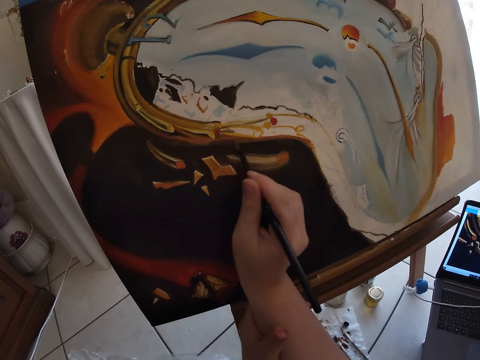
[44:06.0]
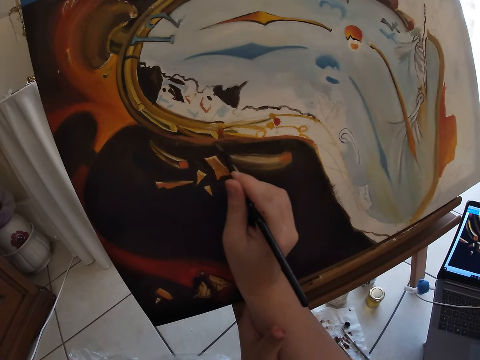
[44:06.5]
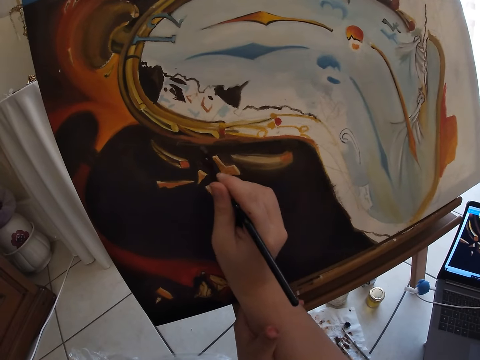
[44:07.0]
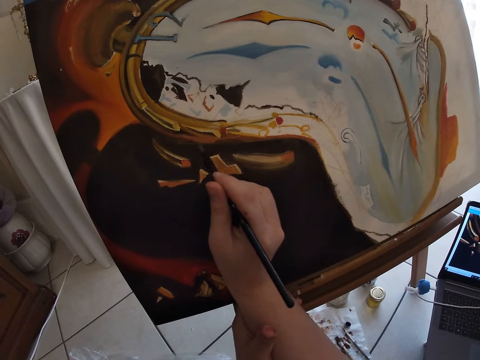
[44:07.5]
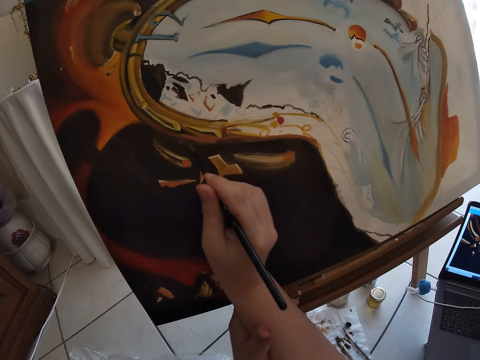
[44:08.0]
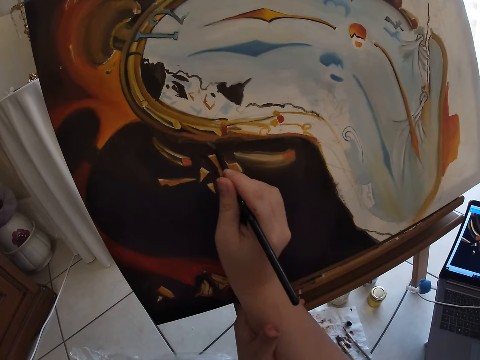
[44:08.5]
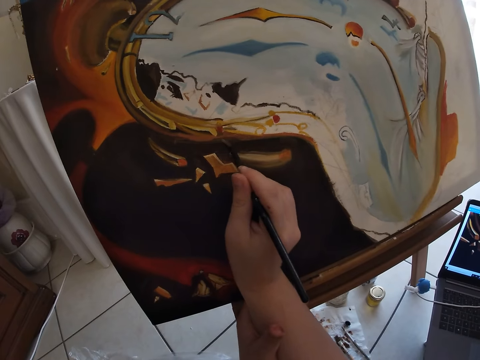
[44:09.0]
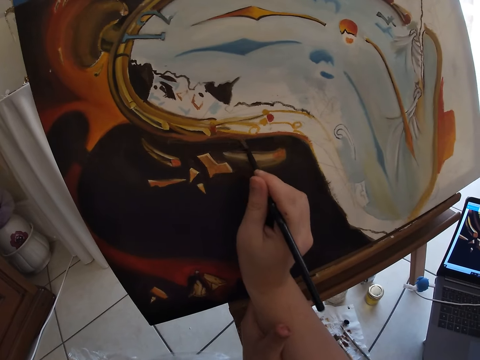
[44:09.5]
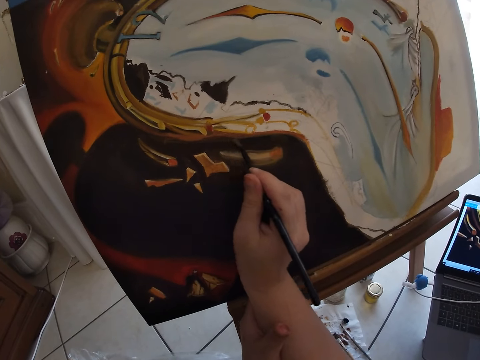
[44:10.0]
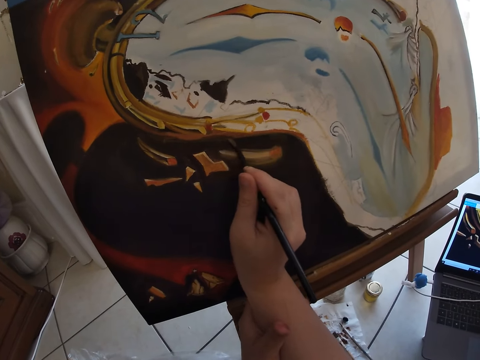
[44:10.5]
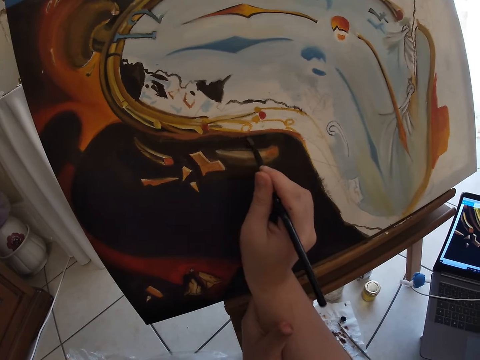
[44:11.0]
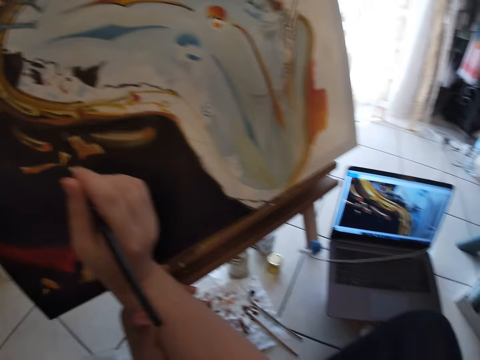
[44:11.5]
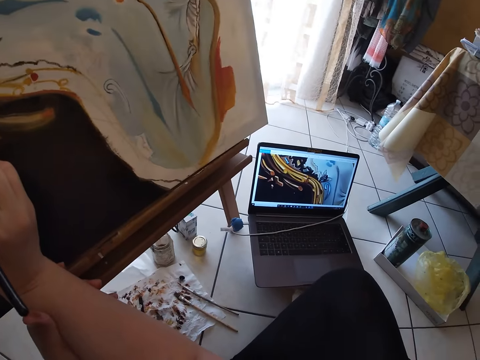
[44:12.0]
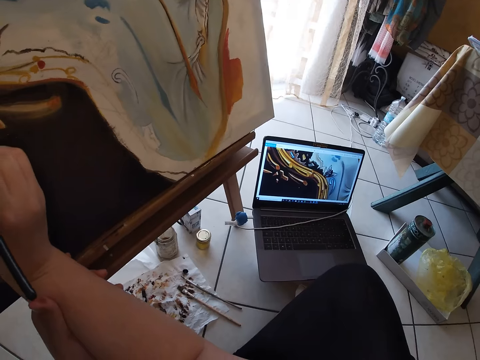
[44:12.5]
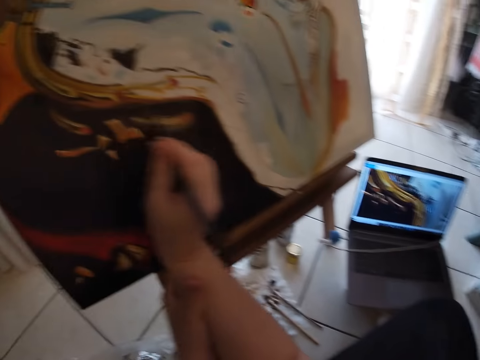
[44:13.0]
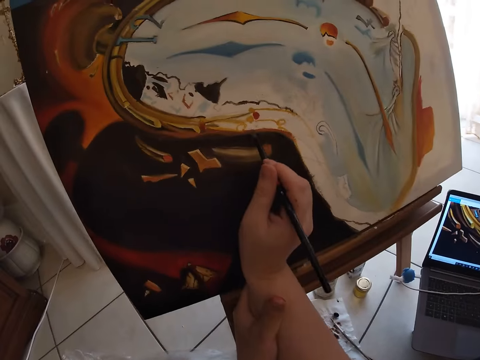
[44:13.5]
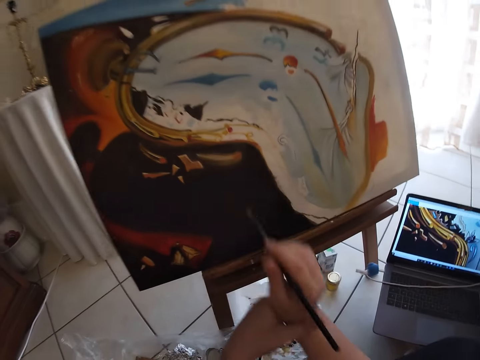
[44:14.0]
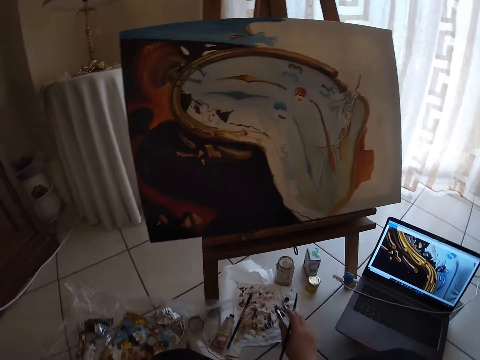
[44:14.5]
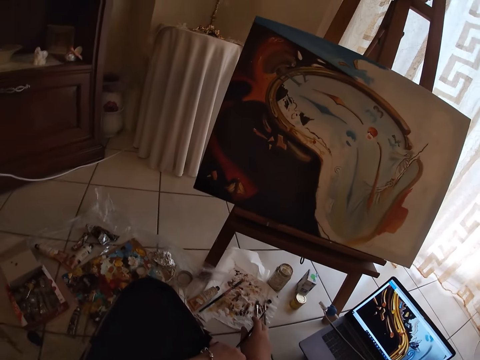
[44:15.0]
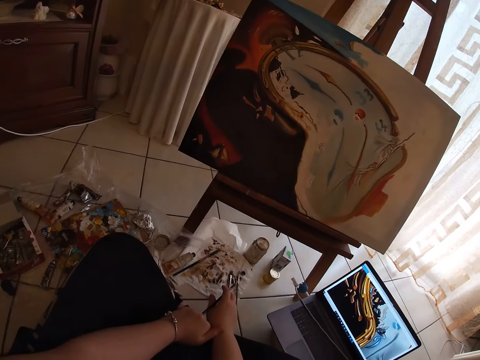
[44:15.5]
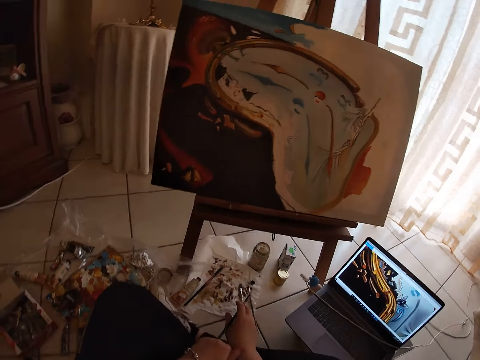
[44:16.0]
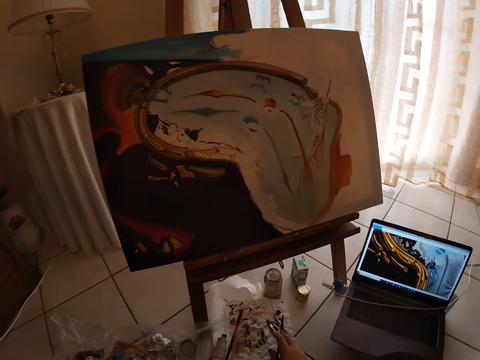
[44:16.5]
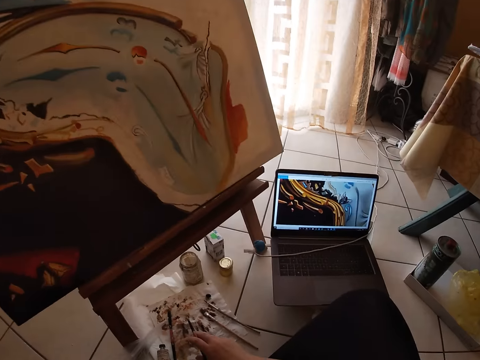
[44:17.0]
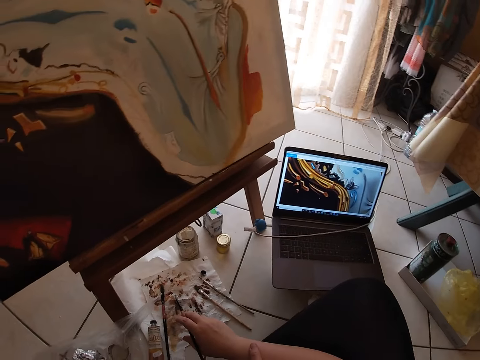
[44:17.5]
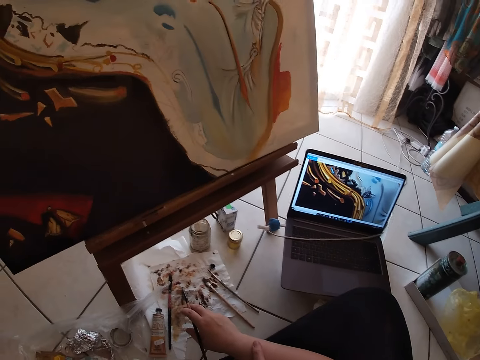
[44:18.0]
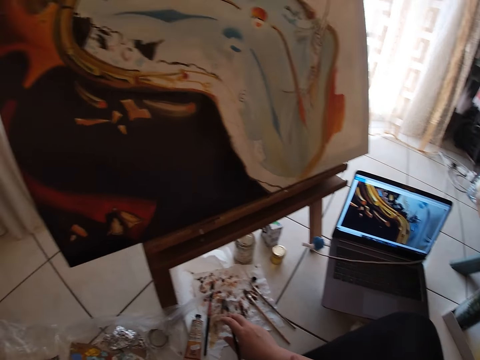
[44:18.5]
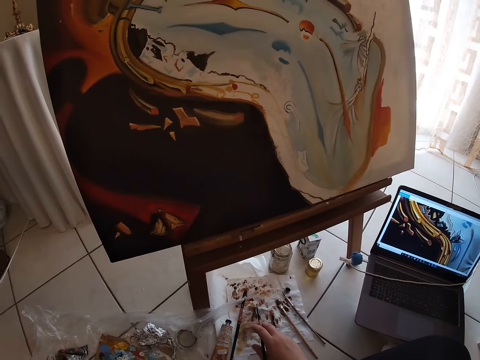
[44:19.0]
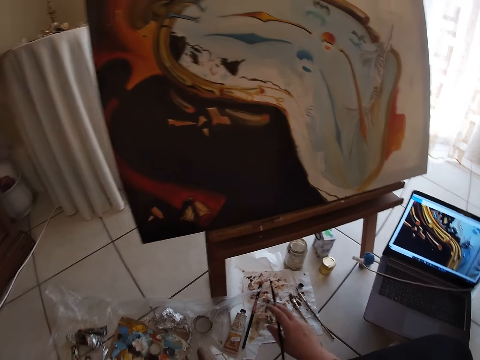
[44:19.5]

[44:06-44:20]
The camera wearer looks at the painting.

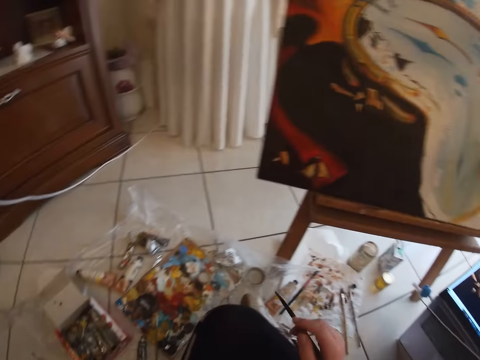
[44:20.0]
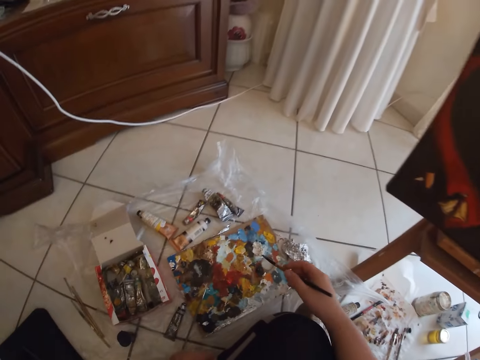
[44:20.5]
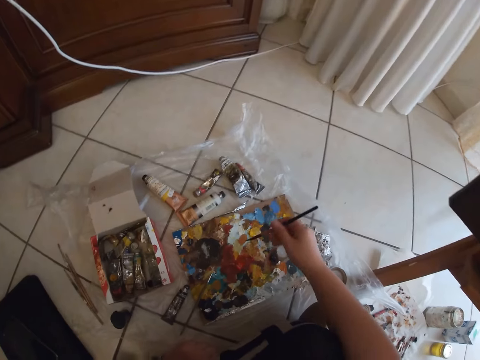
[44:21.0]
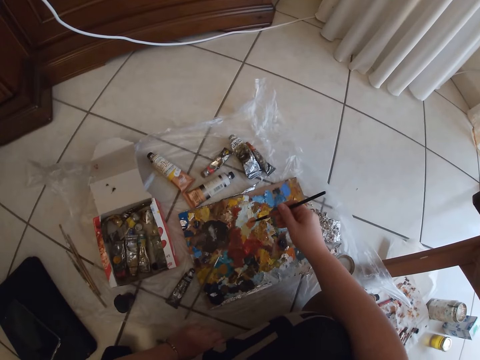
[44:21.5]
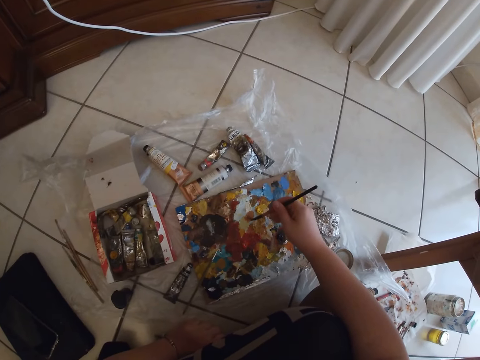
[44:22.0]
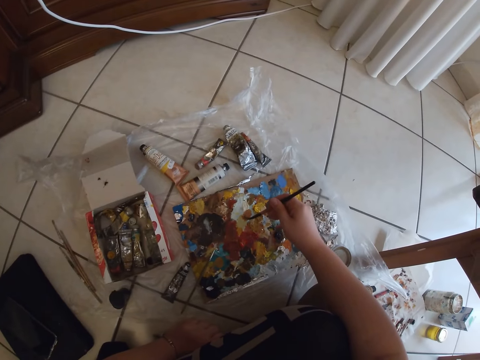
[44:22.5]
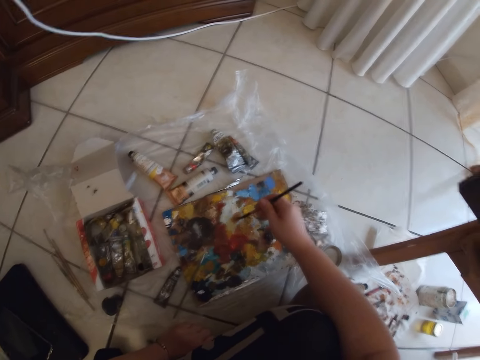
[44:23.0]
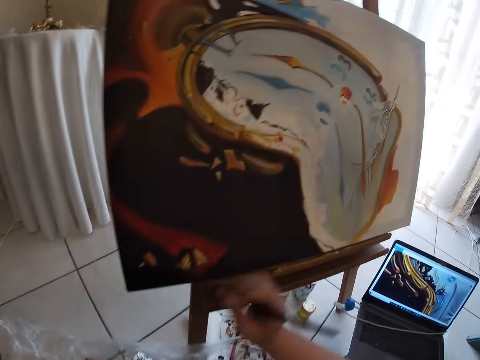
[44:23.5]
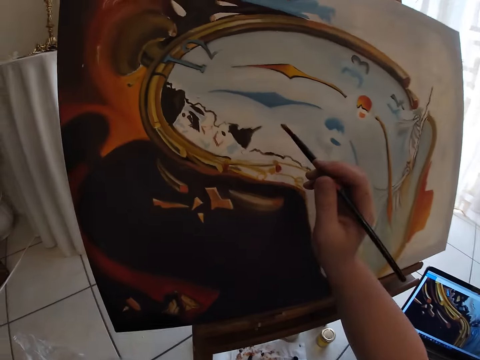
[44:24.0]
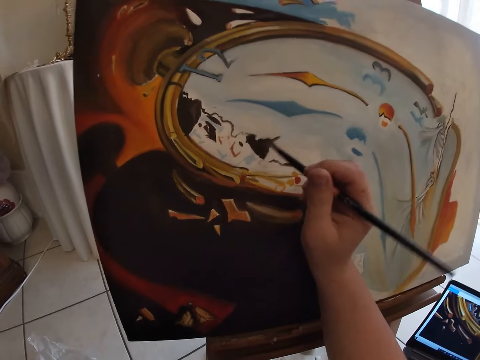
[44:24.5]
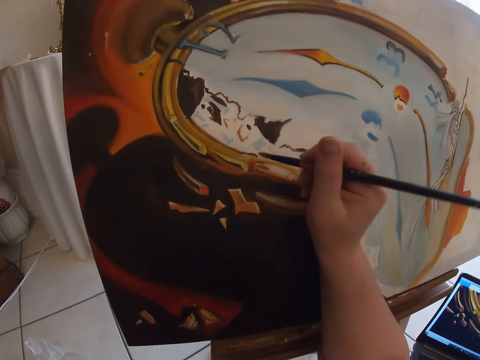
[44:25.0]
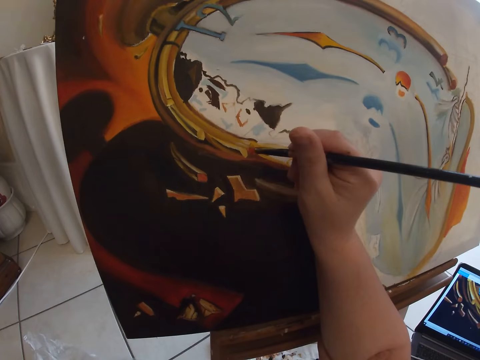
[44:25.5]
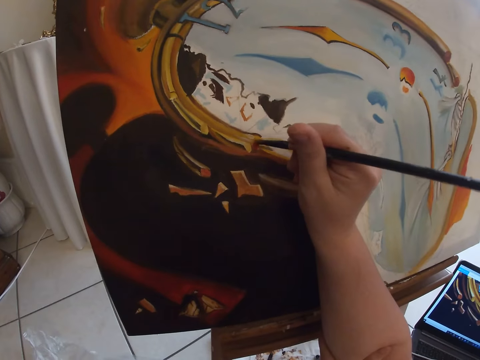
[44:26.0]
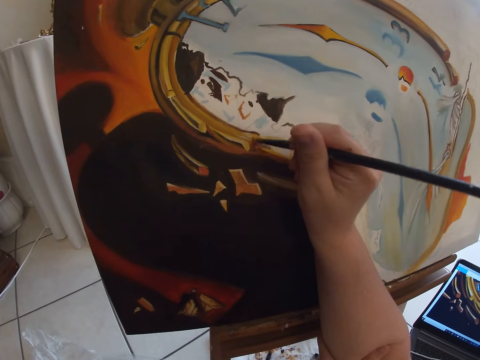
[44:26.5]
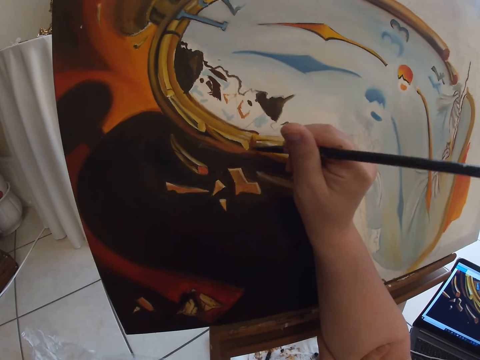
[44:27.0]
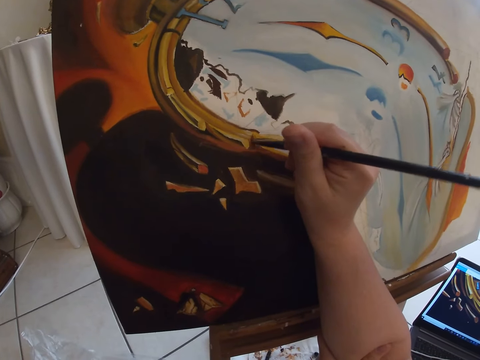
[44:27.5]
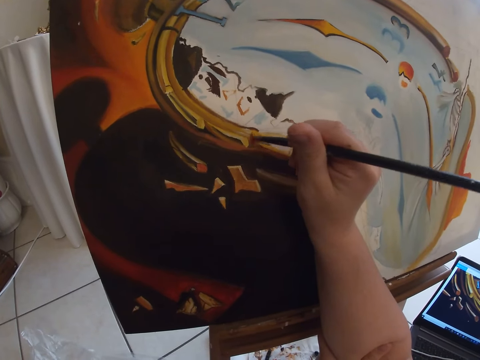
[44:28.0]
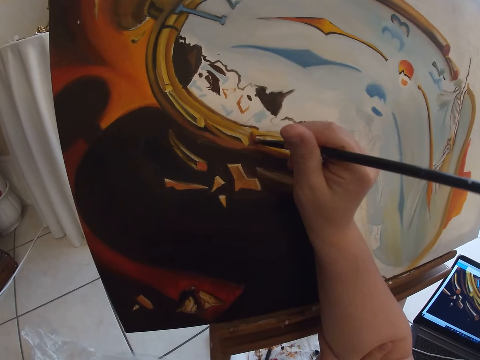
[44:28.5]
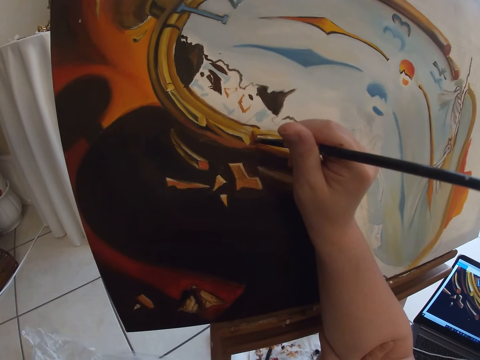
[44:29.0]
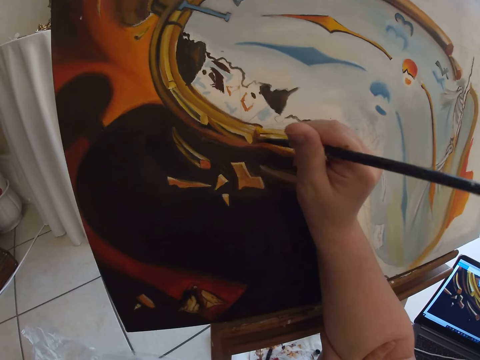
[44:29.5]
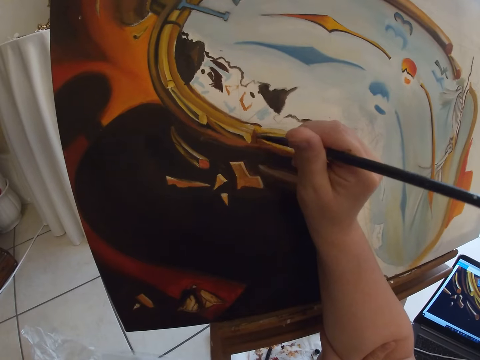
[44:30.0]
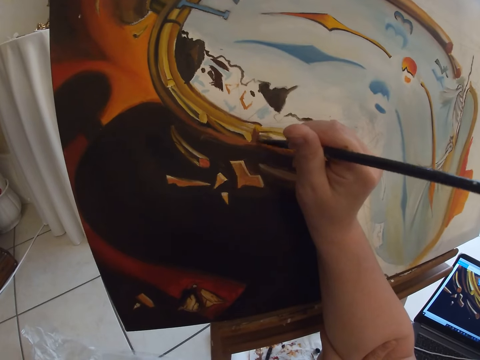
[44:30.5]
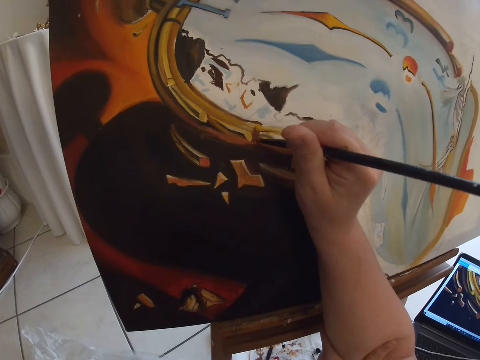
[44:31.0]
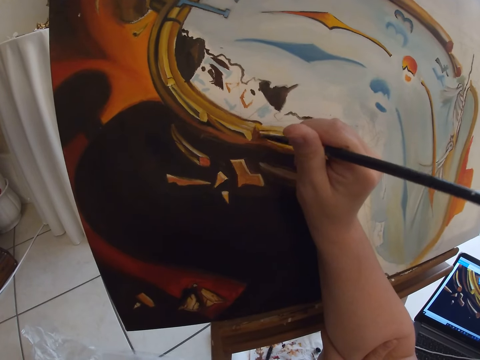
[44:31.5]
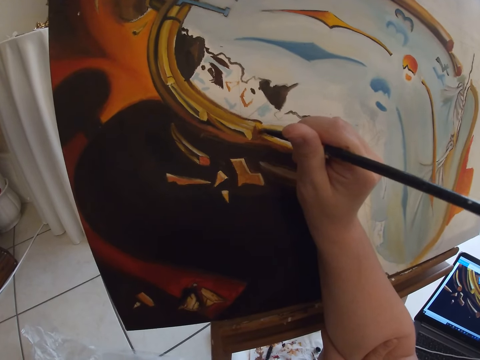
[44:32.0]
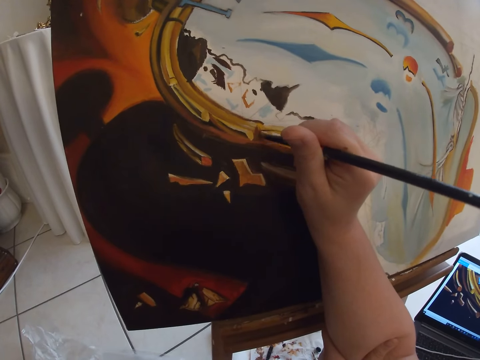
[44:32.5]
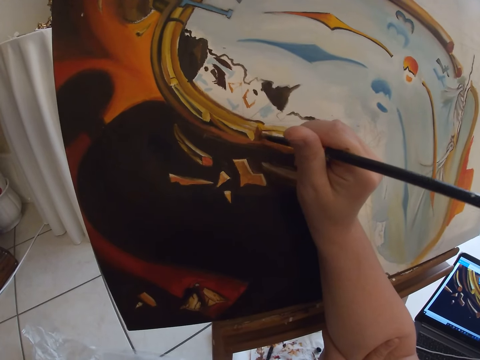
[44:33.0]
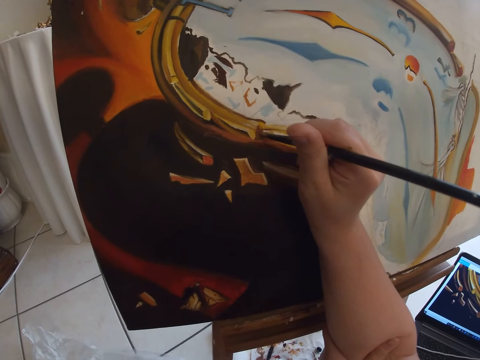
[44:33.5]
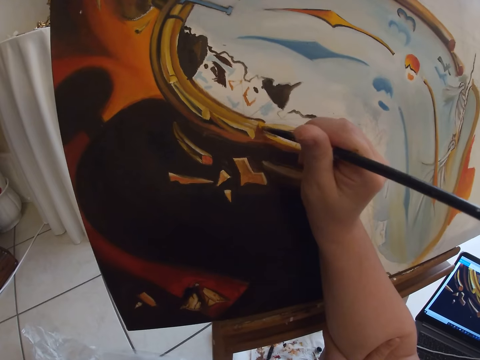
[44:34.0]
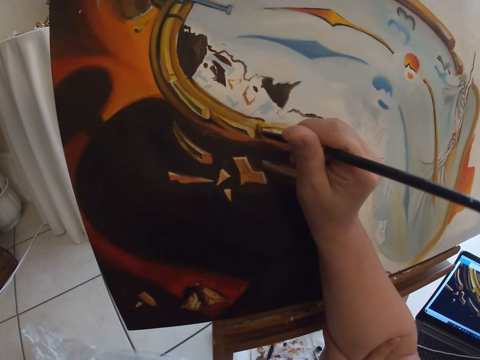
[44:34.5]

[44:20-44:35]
The camera wearer takes paint from the paint board on the ground with the paintbrush in his right hand. He paints the canvas with the paintbrush in his right hand.
